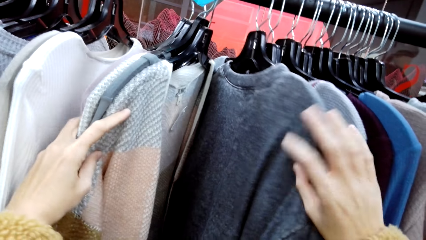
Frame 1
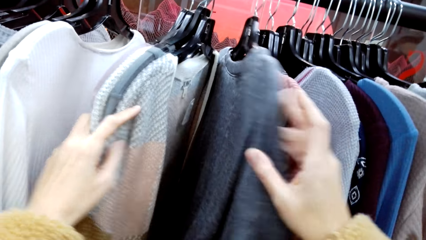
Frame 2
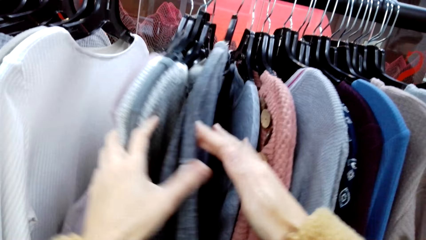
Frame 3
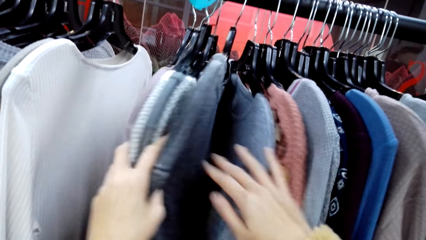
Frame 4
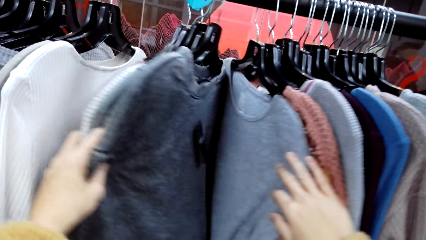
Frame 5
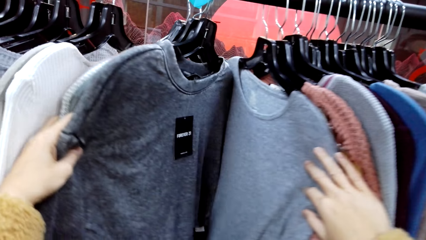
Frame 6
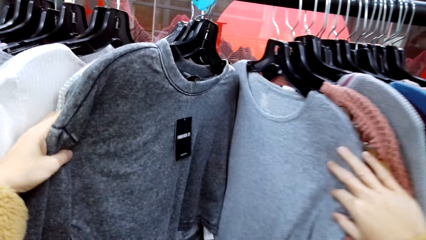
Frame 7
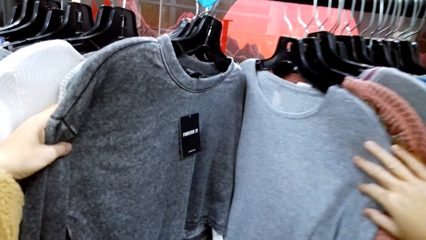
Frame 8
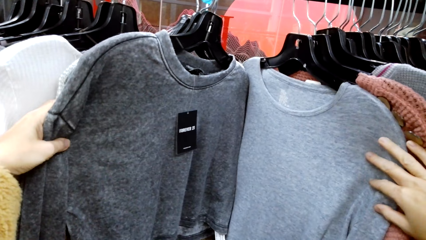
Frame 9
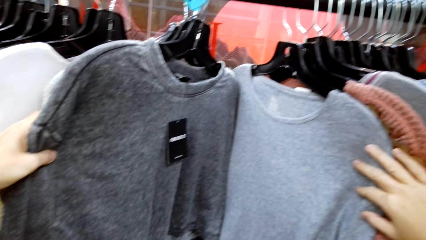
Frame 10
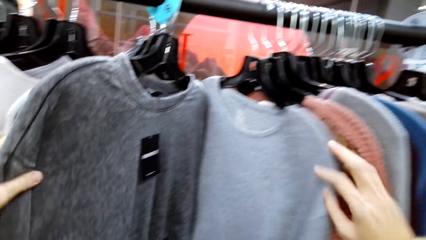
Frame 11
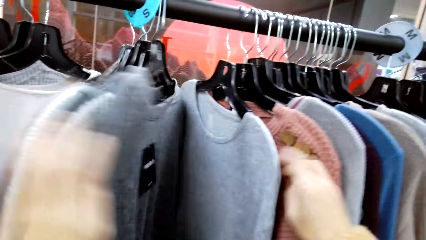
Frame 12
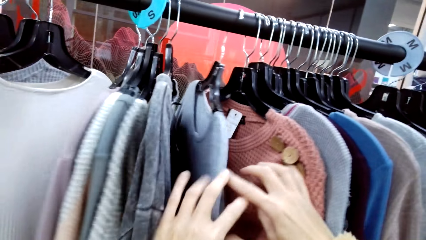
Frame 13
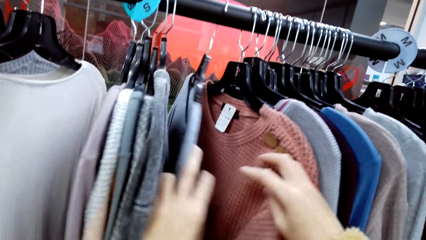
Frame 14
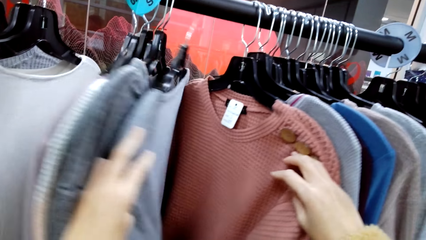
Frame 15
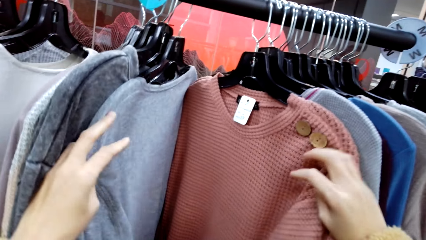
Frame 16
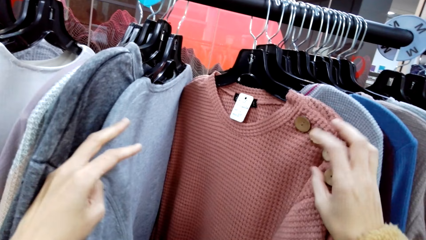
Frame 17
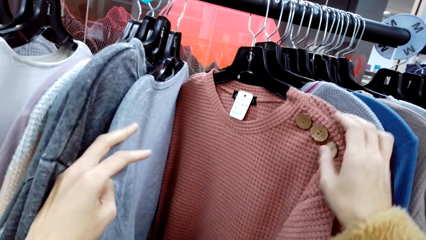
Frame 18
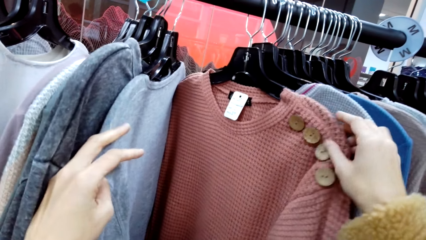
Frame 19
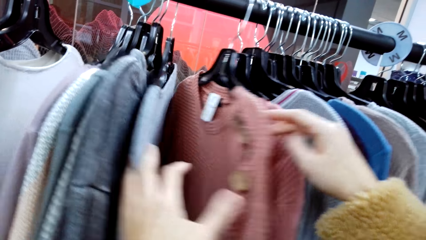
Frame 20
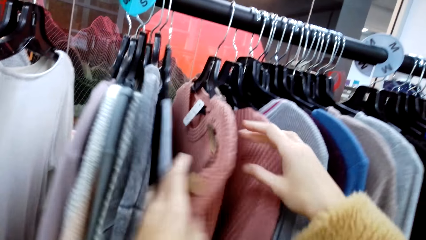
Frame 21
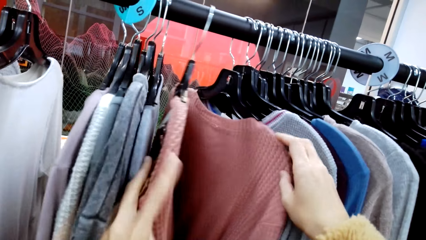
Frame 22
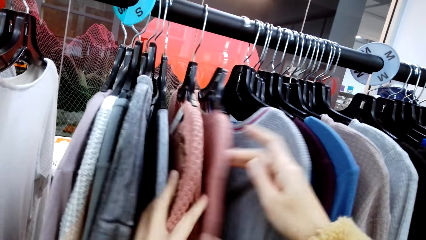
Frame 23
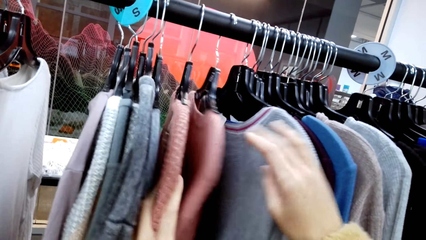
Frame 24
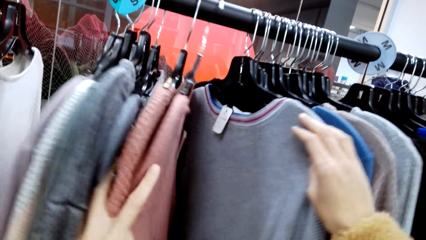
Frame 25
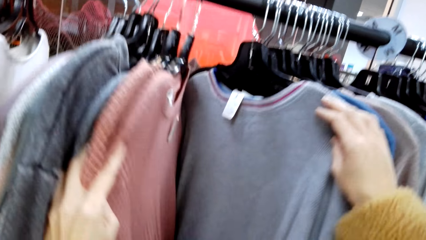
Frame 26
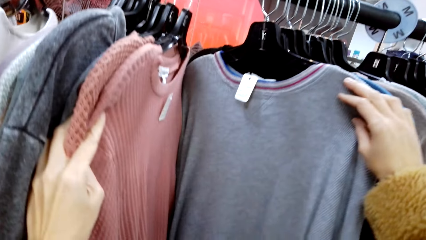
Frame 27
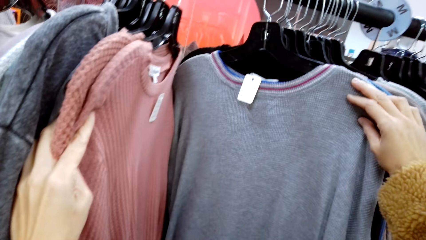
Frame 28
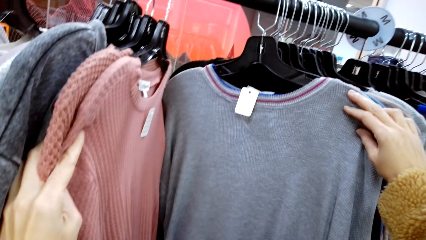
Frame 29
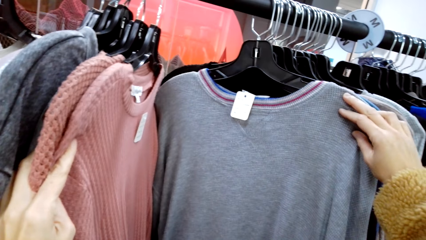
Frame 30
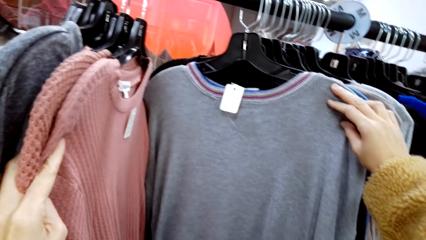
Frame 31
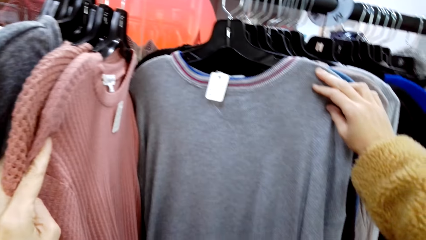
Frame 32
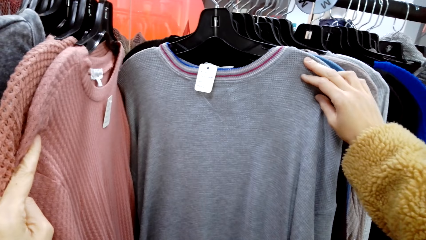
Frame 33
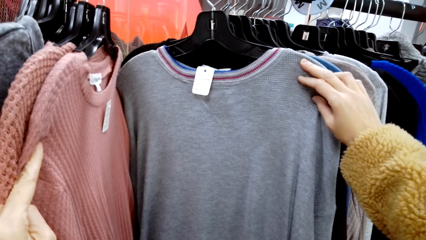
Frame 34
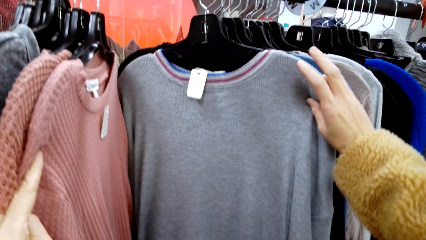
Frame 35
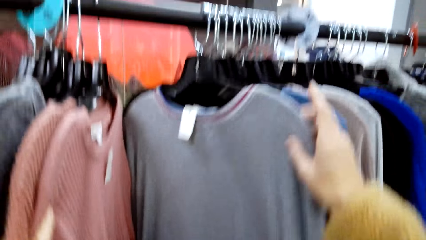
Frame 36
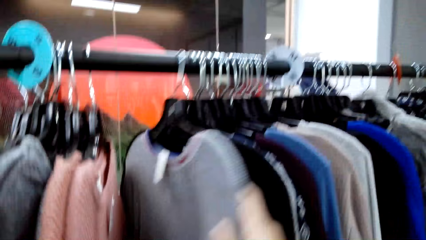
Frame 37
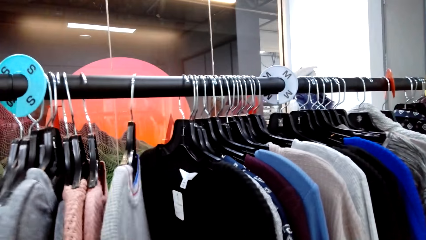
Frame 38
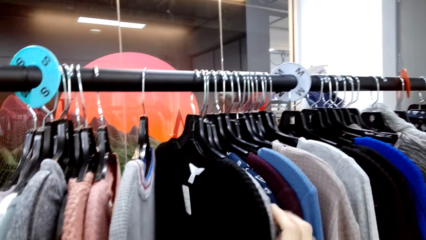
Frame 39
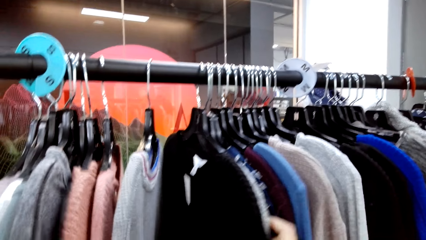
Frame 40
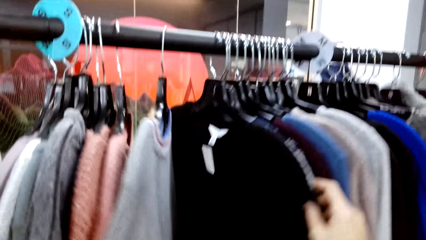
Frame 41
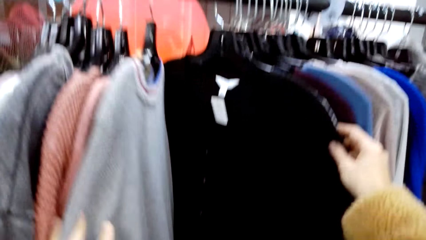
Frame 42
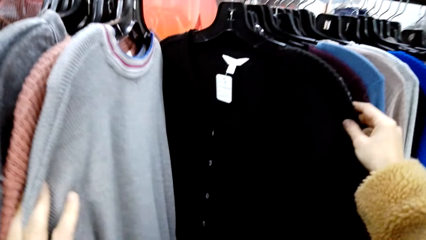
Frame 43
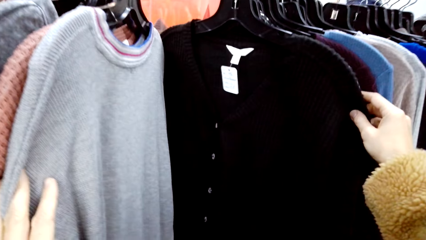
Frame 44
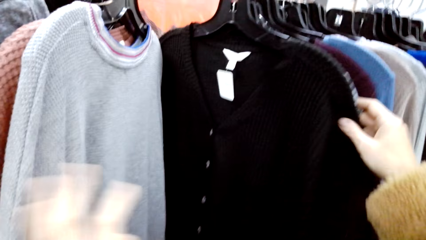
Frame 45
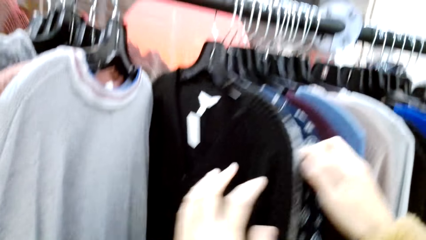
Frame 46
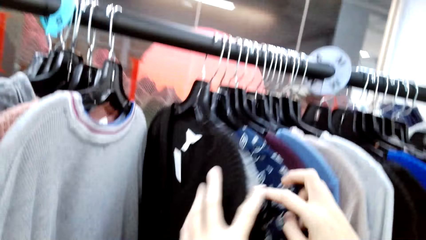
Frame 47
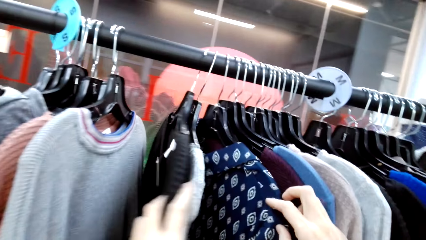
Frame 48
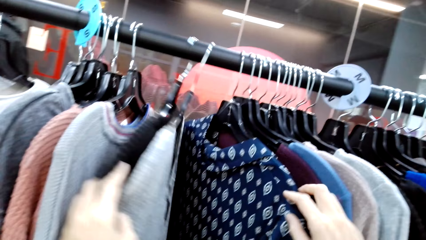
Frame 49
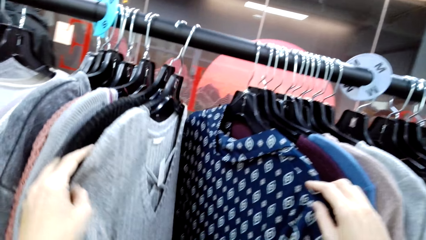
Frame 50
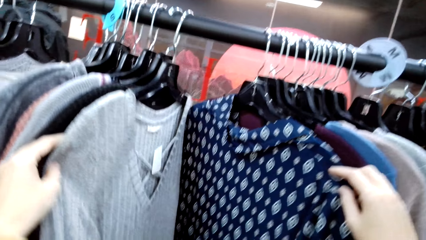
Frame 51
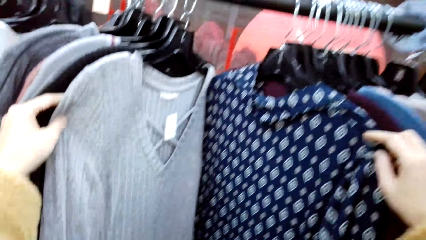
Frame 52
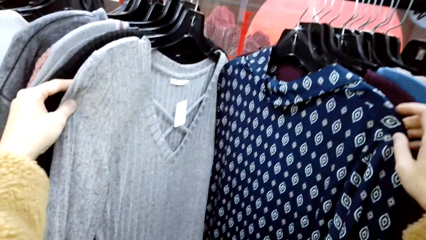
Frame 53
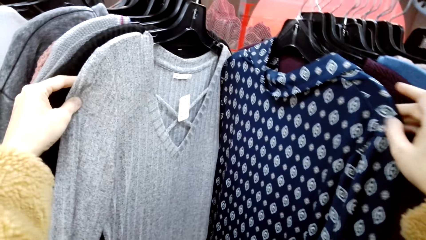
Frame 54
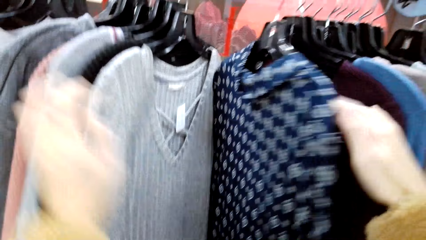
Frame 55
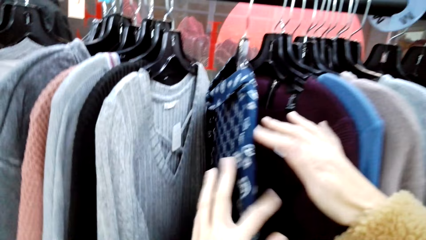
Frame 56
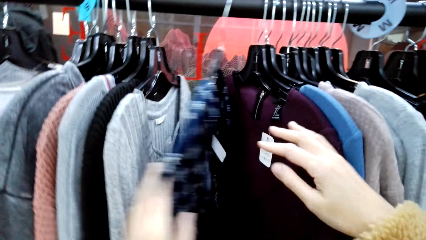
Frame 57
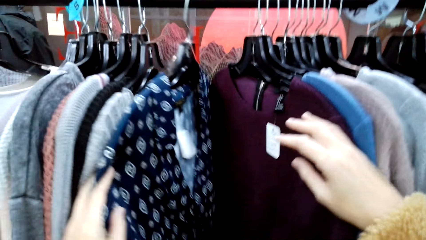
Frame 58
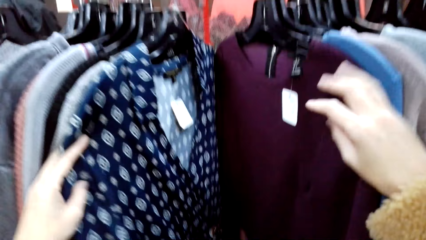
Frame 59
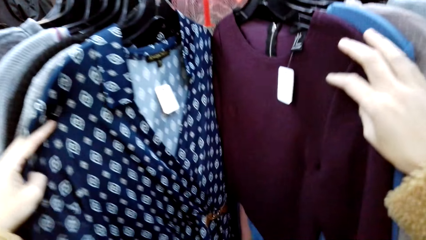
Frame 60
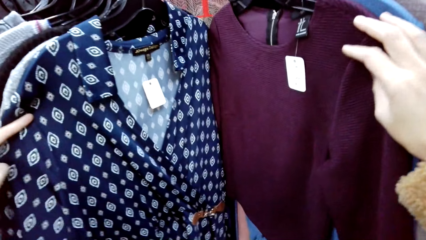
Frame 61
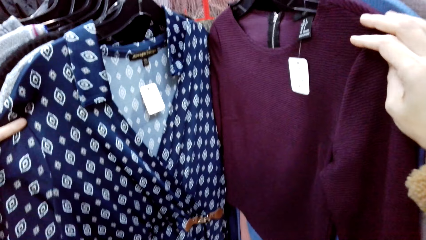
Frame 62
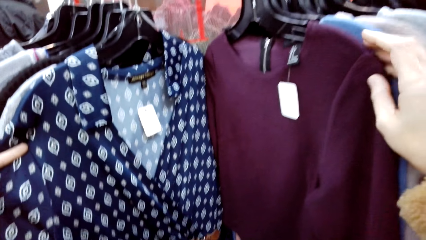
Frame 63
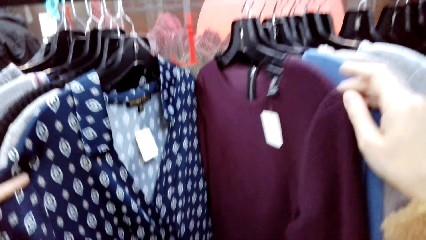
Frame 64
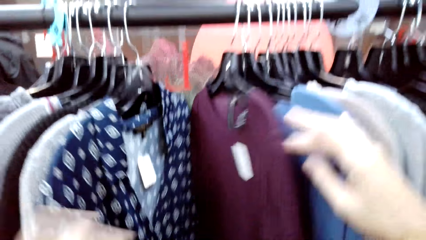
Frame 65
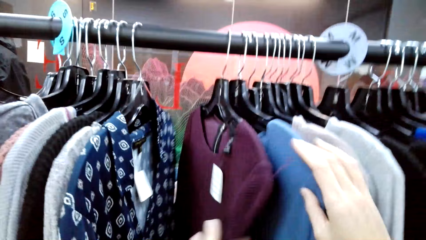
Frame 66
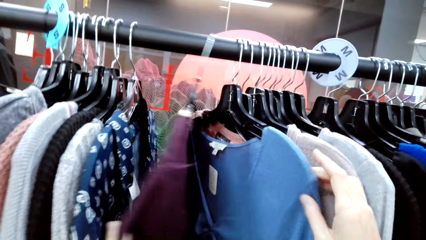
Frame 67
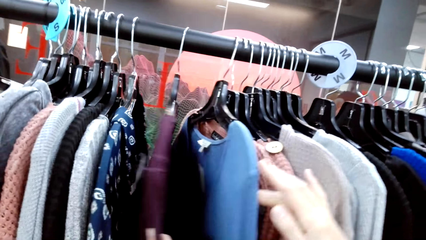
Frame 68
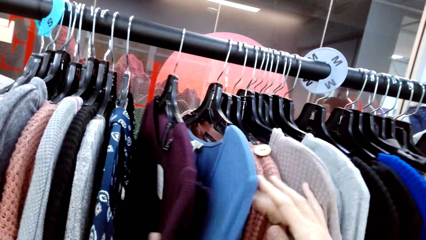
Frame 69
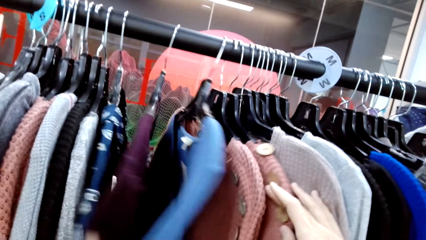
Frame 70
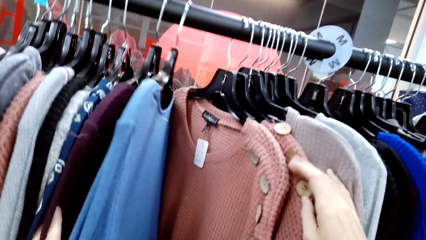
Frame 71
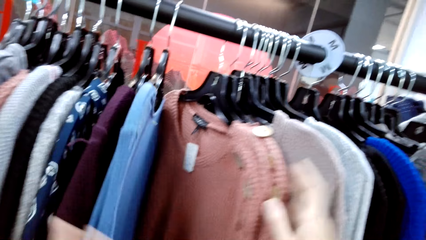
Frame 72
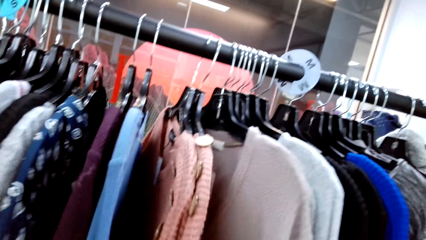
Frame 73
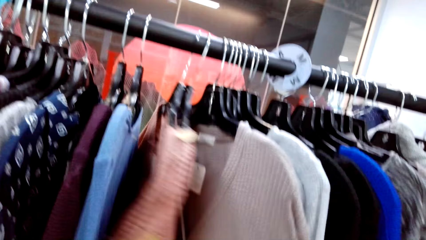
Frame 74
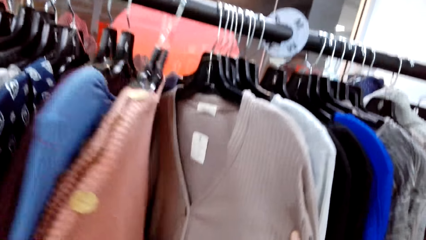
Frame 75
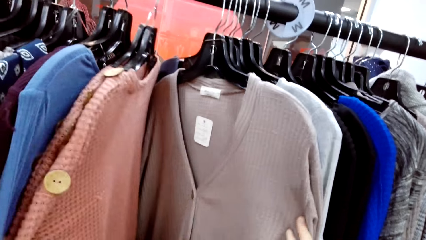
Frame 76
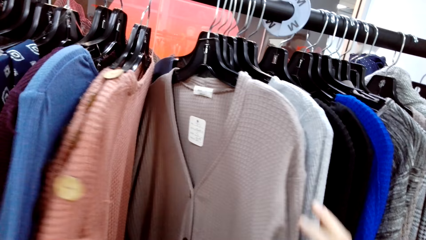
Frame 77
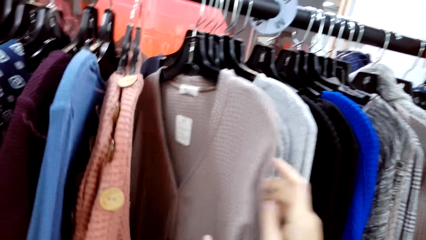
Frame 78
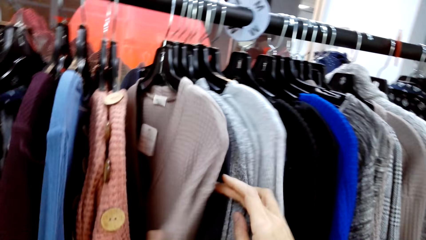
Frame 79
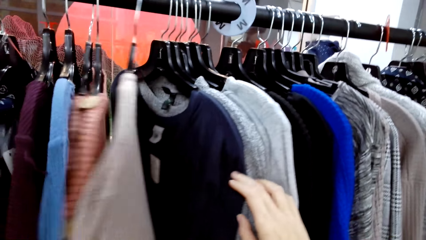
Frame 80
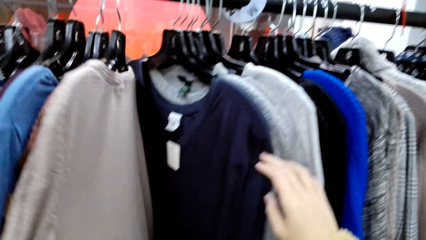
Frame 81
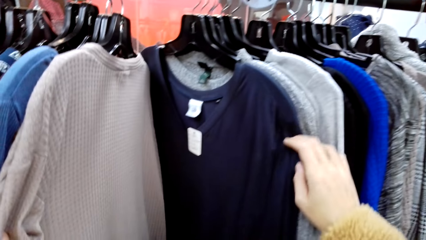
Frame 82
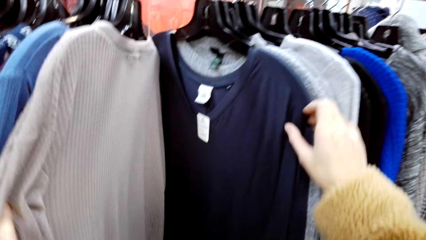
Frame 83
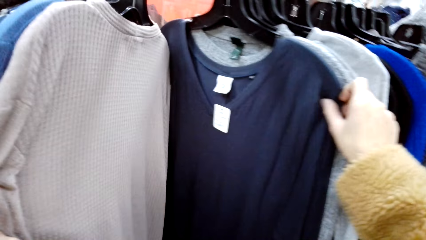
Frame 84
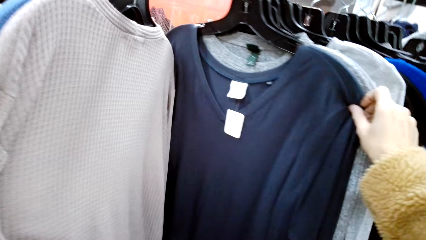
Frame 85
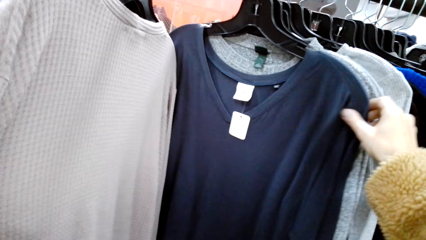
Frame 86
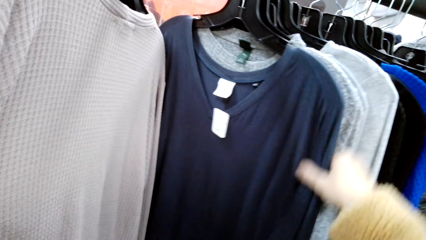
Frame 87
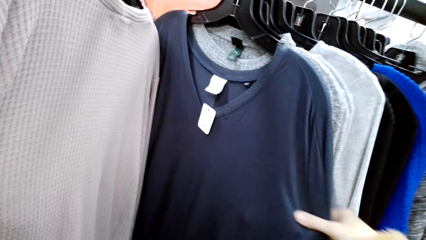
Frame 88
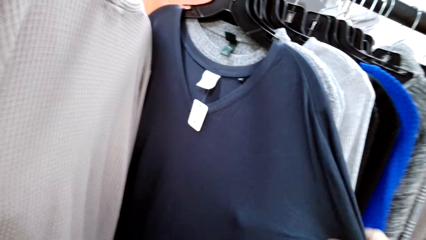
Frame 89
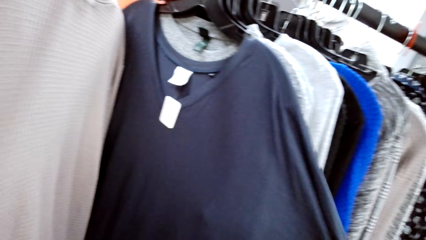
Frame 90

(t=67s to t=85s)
The camera wearer looks on the clothes. They hold the dress with the right hand. A man talks to the camera wearer.
